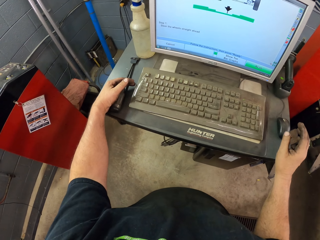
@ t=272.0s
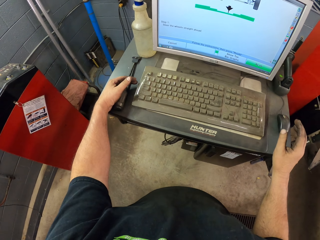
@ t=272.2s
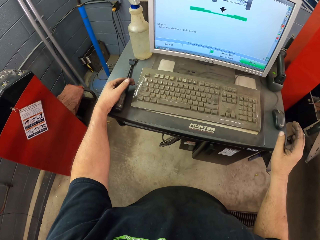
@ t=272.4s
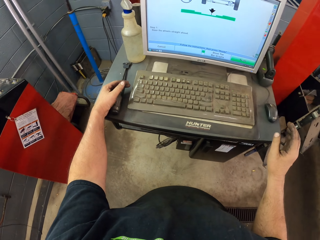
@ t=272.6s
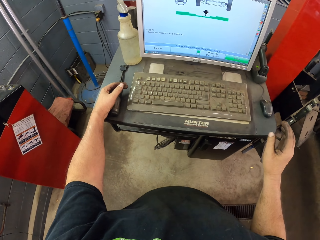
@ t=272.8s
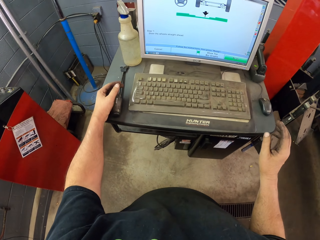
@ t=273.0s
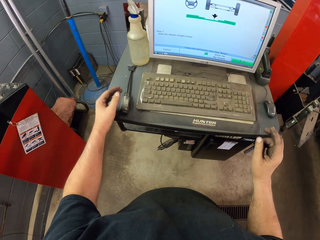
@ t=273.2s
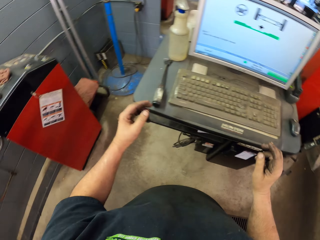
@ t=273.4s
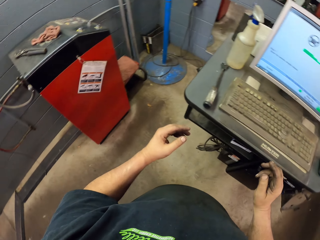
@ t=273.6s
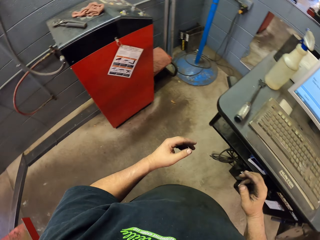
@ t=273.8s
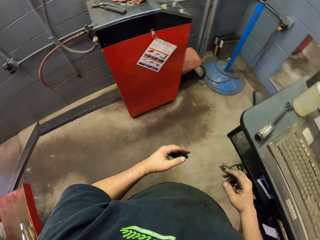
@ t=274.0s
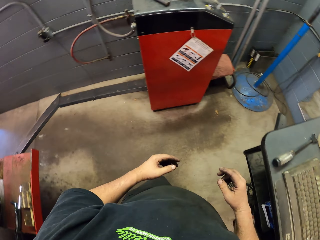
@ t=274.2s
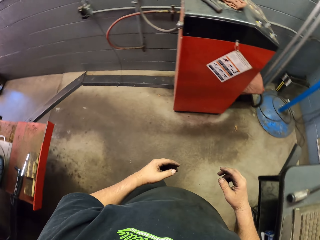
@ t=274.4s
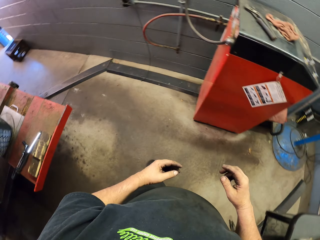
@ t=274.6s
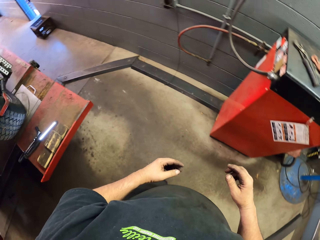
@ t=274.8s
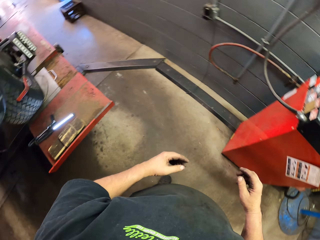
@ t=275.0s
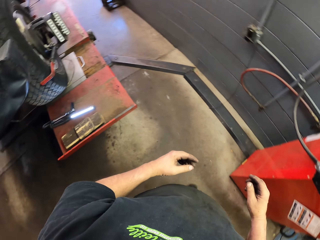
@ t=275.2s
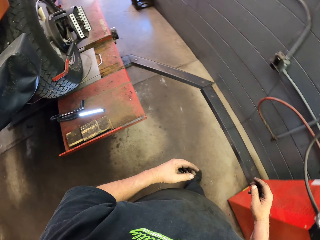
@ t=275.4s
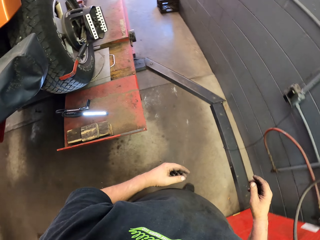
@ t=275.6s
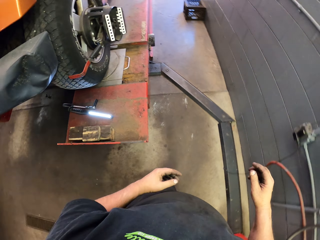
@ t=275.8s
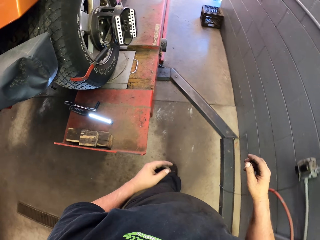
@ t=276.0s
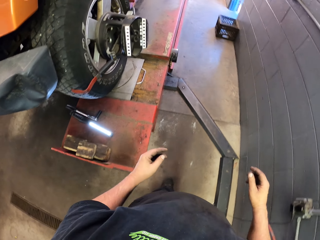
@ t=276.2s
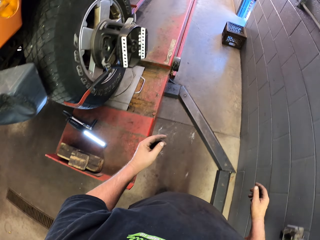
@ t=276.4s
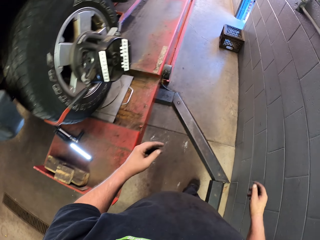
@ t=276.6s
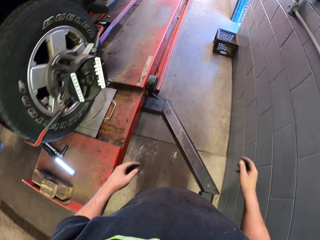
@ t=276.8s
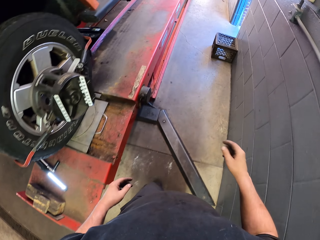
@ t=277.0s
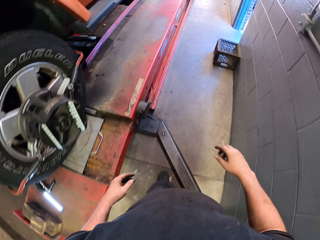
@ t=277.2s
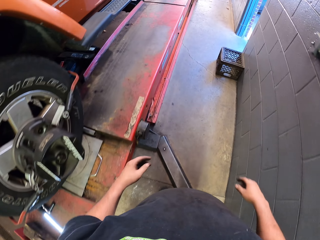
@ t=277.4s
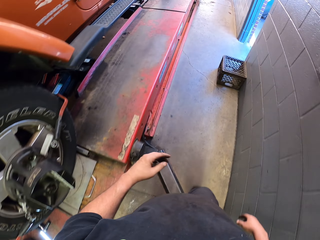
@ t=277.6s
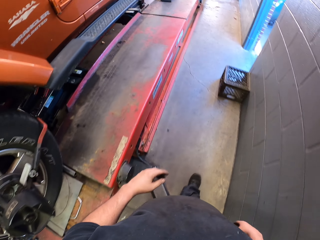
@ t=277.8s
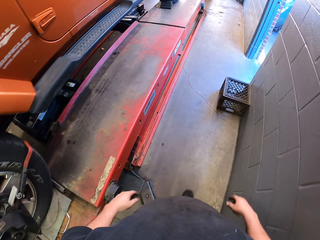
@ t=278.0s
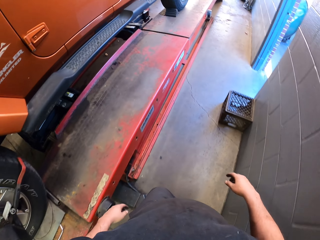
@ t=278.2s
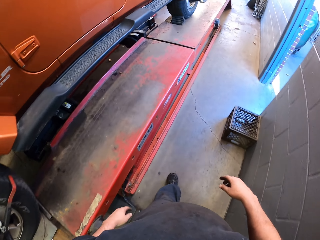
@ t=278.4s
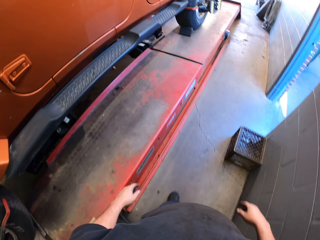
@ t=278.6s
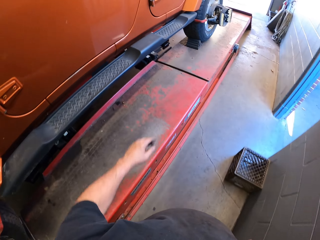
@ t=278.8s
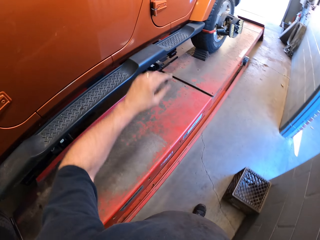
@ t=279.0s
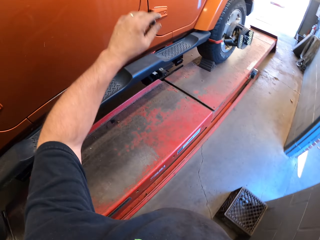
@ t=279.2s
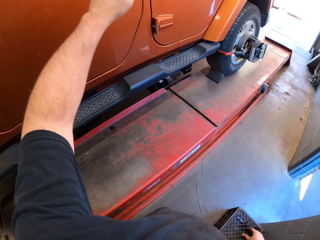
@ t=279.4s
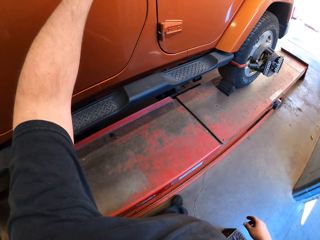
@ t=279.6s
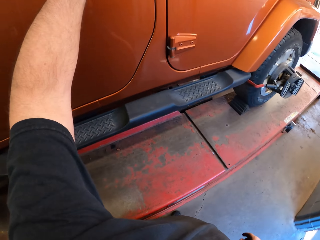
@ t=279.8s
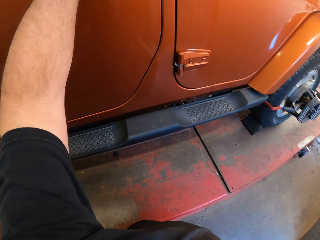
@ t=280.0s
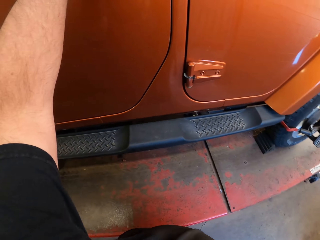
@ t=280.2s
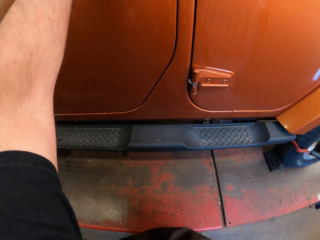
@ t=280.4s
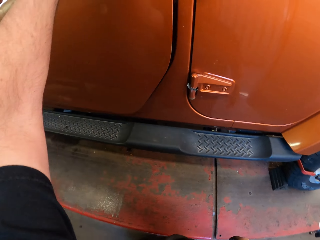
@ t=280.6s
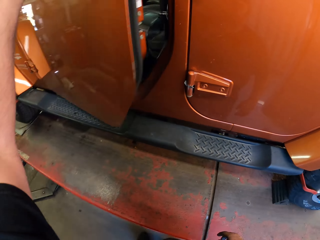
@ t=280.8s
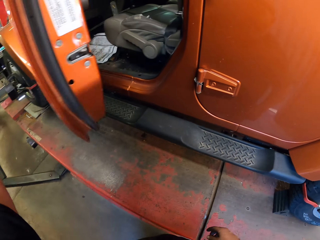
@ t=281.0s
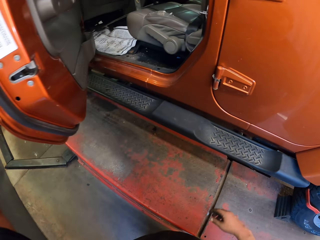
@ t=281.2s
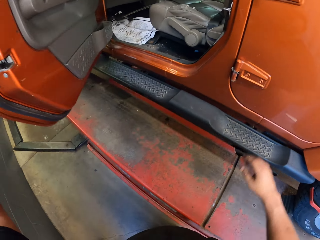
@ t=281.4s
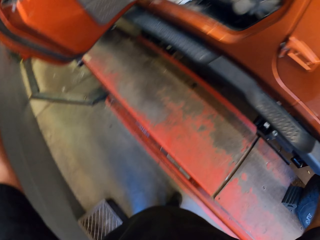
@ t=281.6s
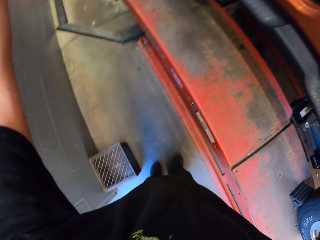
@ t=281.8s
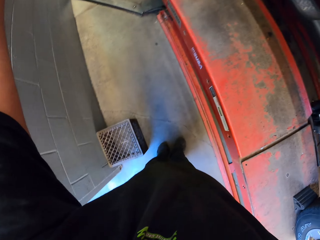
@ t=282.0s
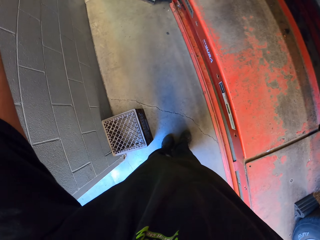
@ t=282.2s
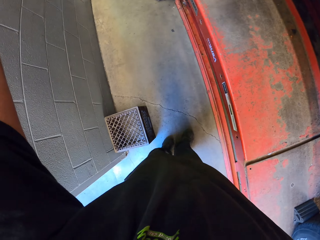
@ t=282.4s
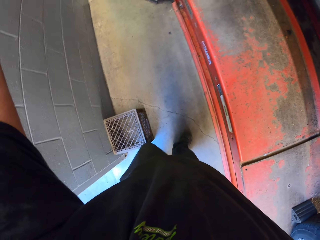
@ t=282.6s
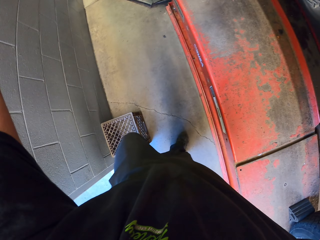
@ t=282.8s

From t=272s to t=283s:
The camera wearer walks around the garage. They open the truck door. They open the vehicle window.

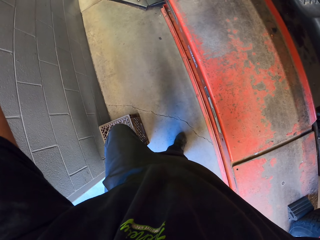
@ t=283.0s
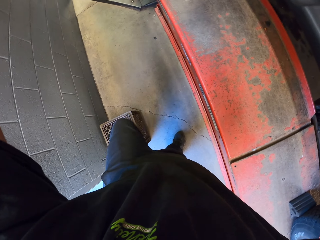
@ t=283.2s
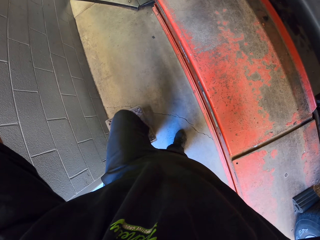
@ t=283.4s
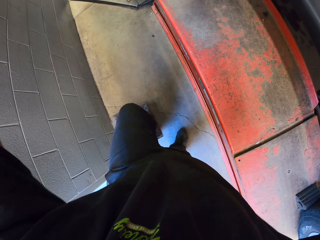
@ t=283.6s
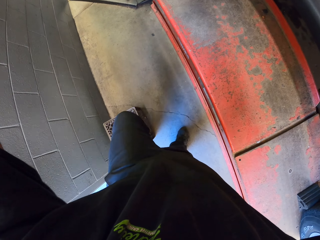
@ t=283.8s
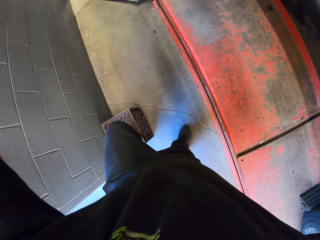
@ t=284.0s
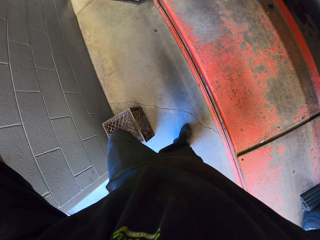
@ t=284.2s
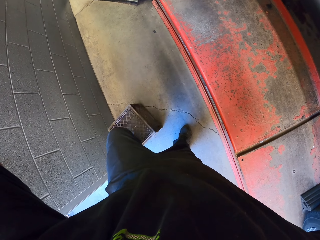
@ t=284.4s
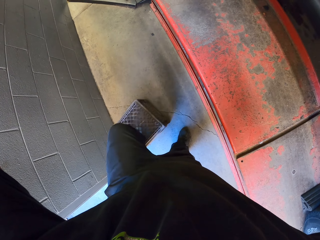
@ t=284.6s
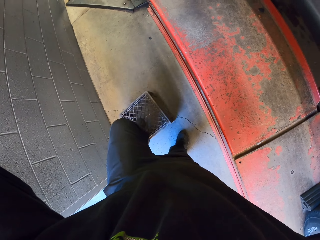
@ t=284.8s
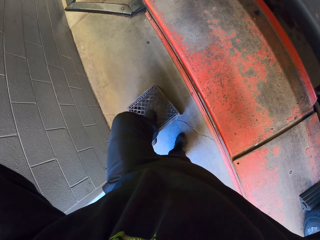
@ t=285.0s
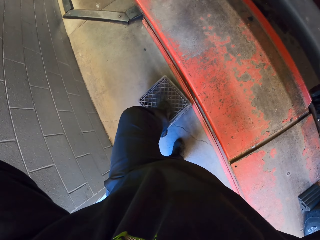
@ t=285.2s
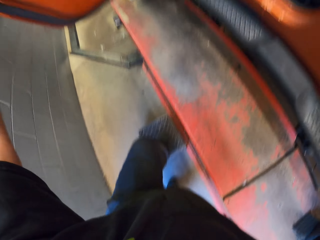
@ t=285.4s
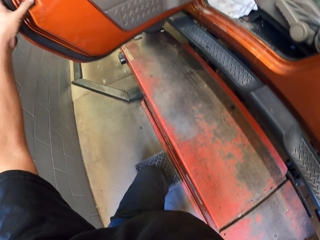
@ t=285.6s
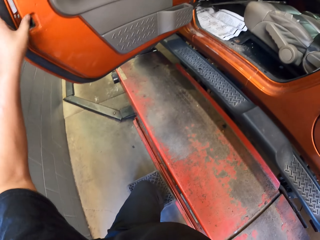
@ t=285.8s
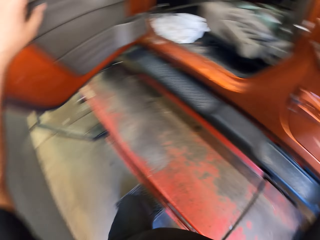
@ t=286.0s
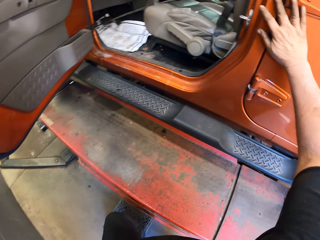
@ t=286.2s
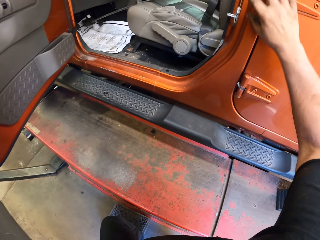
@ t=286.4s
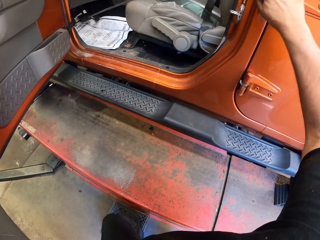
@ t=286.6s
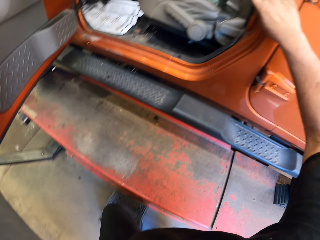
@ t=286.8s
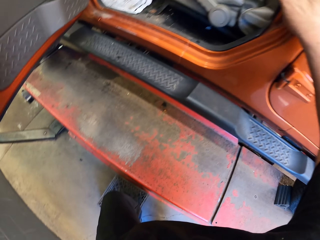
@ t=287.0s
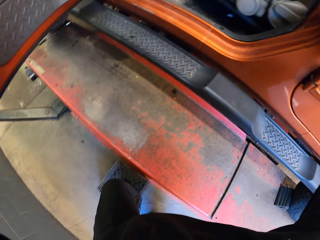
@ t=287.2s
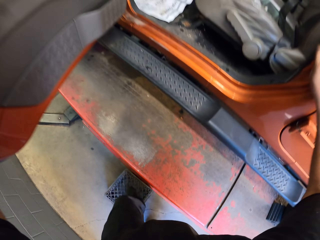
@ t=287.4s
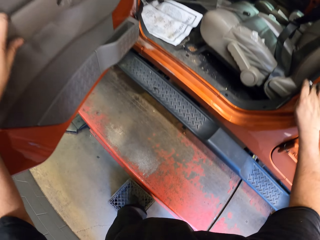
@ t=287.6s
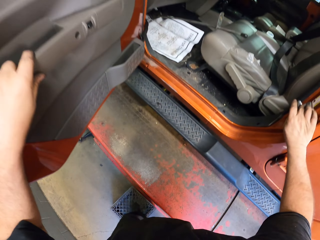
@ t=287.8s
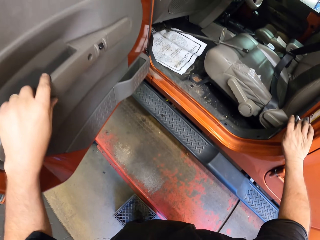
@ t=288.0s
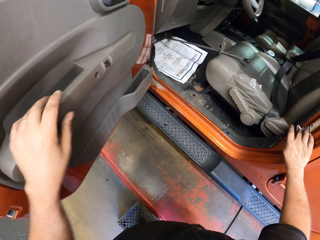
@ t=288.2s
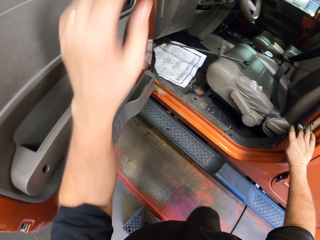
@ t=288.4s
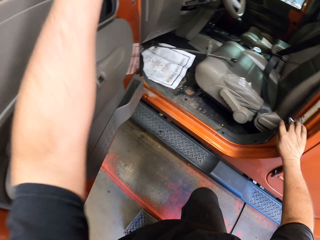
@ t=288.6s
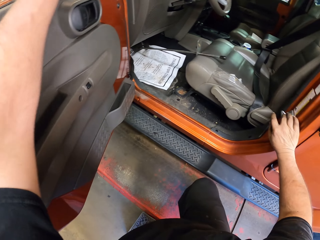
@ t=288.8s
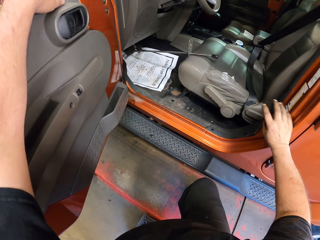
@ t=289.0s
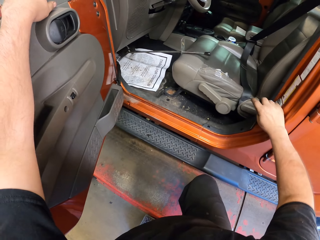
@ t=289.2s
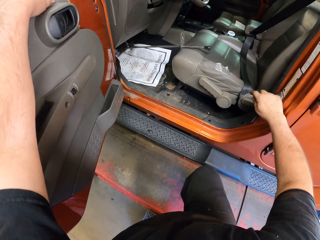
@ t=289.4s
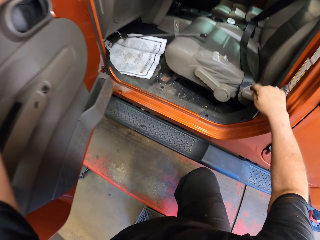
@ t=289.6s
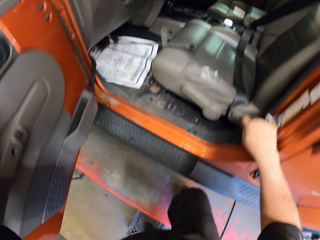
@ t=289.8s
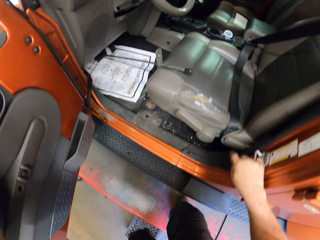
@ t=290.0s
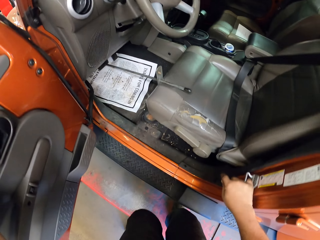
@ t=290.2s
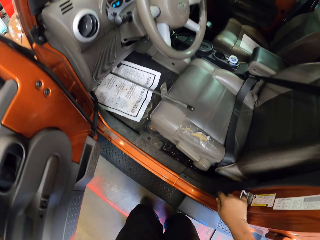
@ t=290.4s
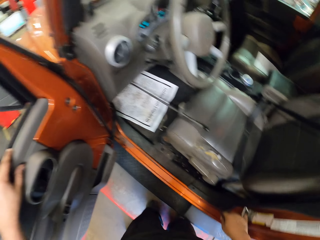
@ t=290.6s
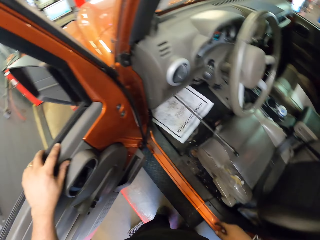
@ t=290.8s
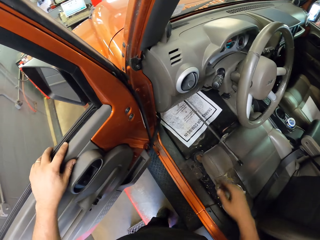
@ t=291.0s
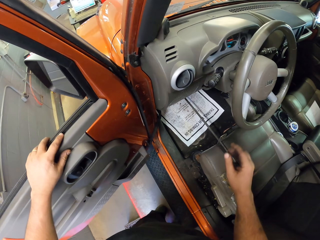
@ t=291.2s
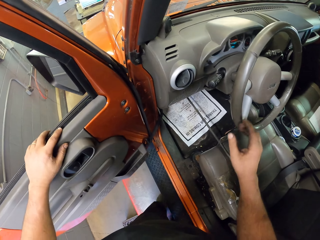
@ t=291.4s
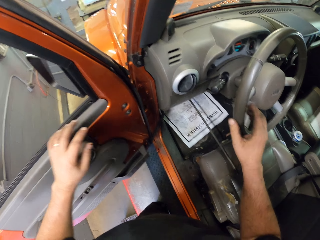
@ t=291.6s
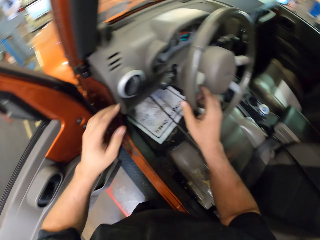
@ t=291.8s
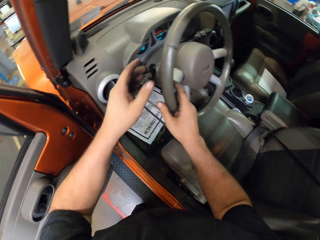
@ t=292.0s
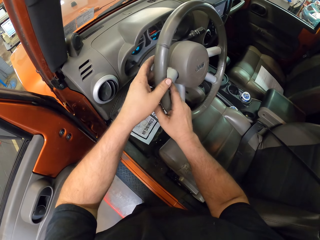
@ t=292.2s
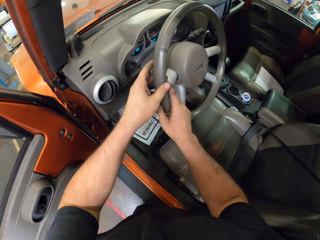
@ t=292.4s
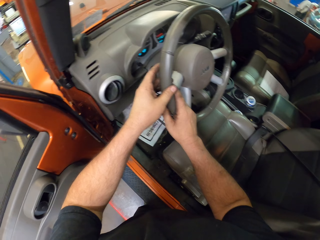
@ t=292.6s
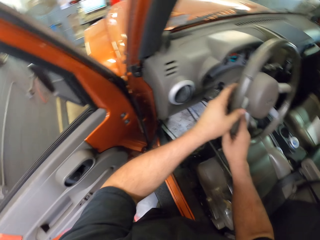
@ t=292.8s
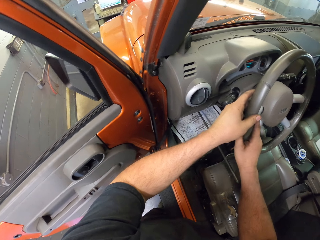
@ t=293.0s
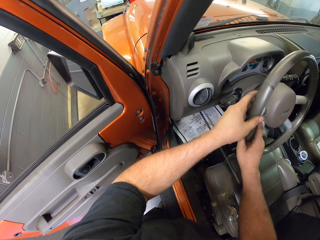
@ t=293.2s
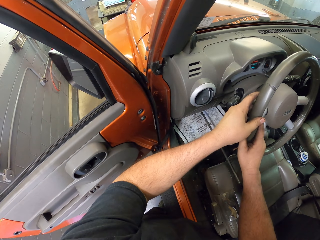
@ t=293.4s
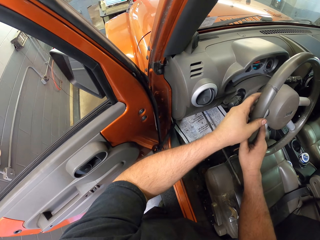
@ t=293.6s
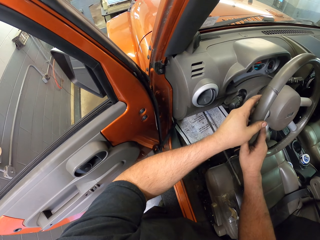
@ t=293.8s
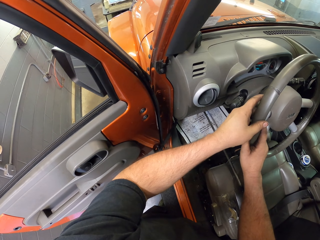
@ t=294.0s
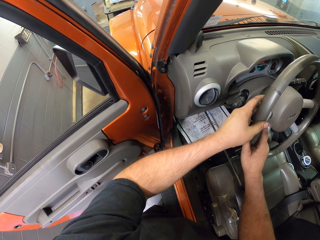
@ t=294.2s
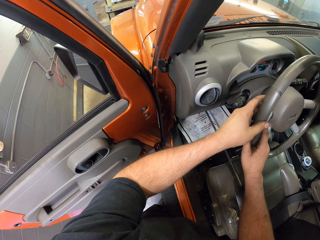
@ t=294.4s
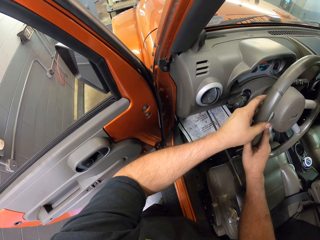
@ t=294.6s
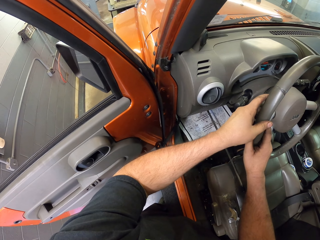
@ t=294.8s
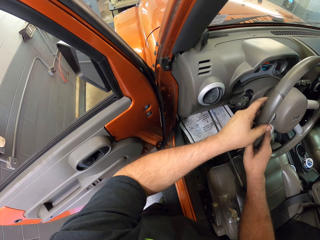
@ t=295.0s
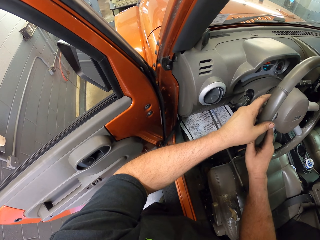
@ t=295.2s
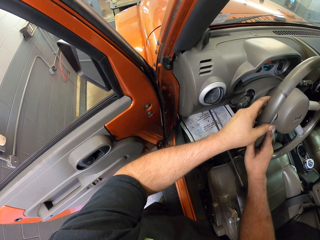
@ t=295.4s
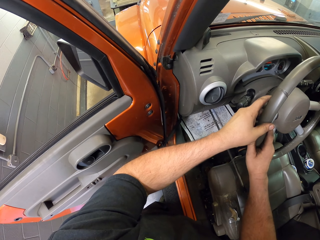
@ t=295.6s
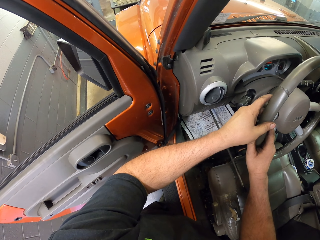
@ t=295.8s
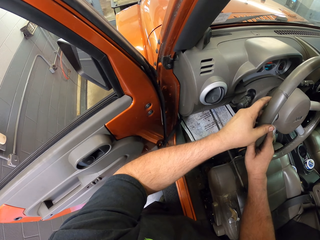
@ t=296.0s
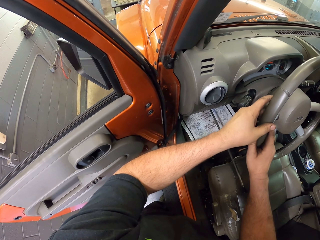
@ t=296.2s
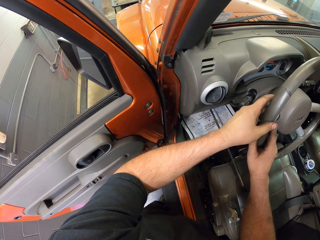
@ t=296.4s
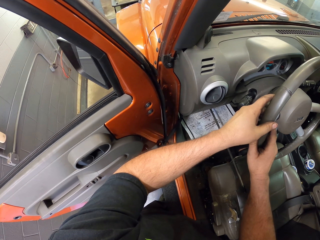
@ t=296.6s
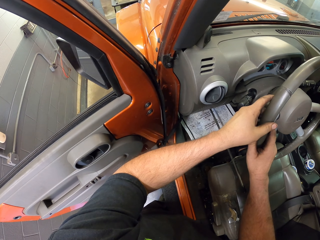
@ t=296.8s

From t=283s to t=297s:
The camera wearer steps on the vehicle. They move the tray. They step on a crate. They step on the car hoist. They touch the steering wheel. They try the steering wheel.
